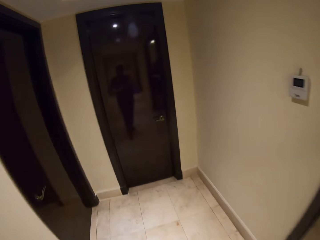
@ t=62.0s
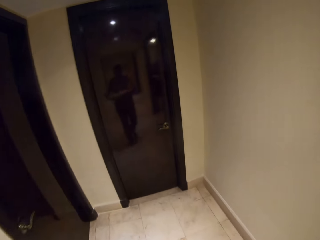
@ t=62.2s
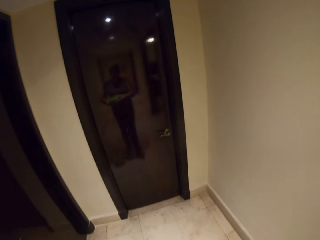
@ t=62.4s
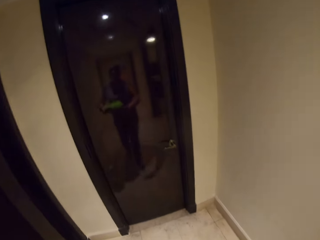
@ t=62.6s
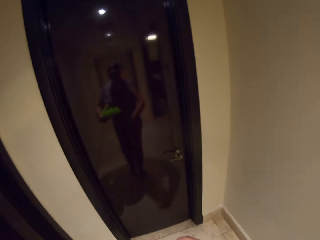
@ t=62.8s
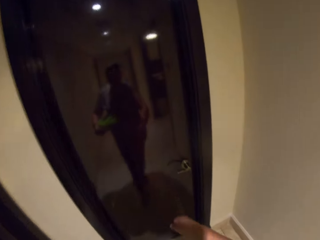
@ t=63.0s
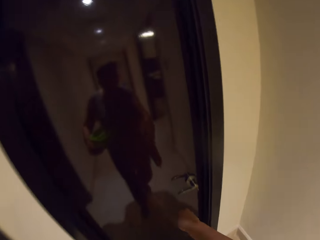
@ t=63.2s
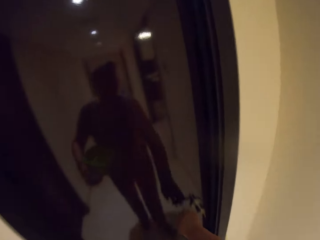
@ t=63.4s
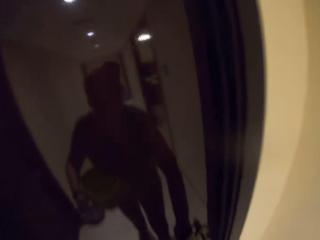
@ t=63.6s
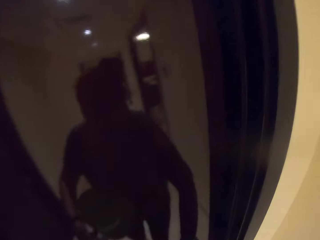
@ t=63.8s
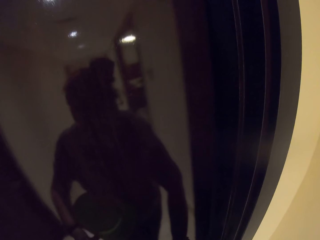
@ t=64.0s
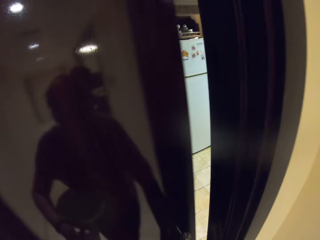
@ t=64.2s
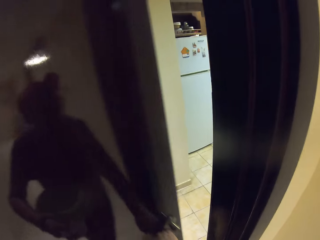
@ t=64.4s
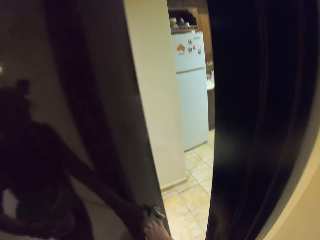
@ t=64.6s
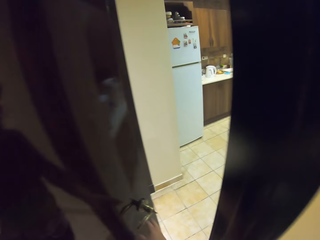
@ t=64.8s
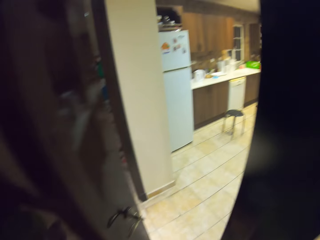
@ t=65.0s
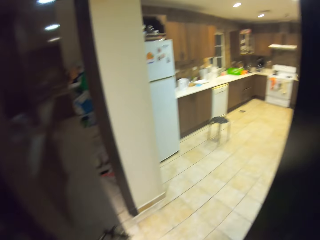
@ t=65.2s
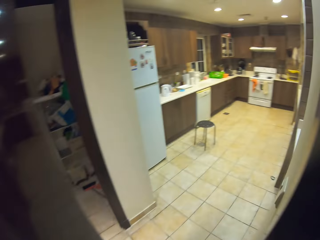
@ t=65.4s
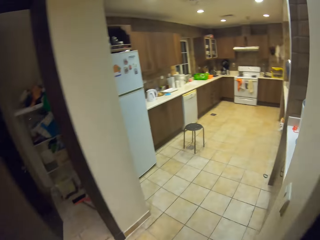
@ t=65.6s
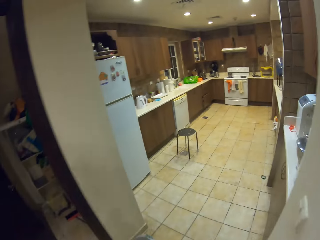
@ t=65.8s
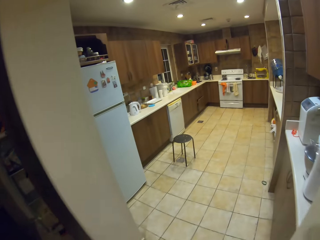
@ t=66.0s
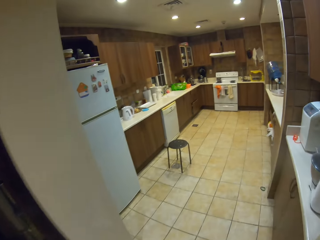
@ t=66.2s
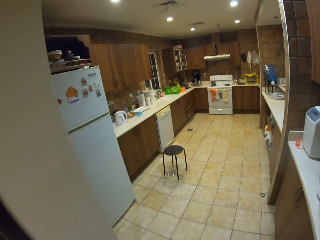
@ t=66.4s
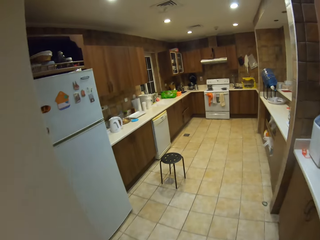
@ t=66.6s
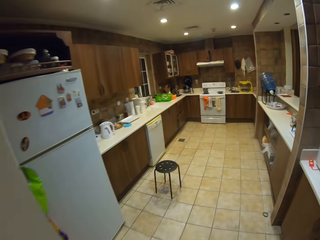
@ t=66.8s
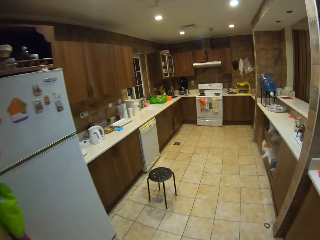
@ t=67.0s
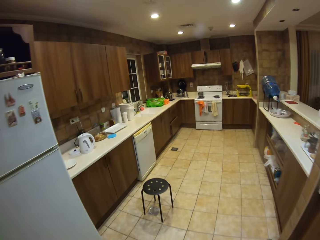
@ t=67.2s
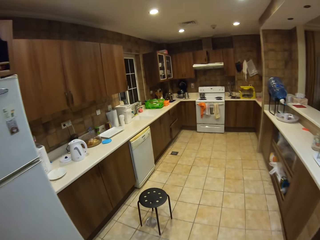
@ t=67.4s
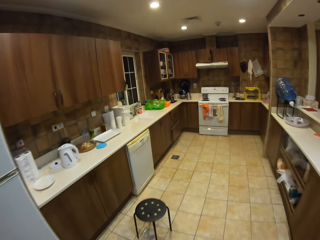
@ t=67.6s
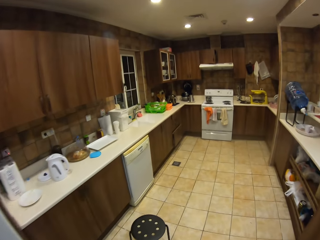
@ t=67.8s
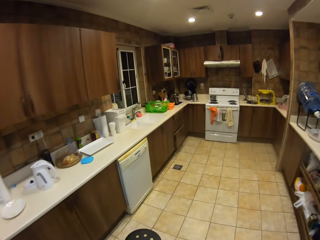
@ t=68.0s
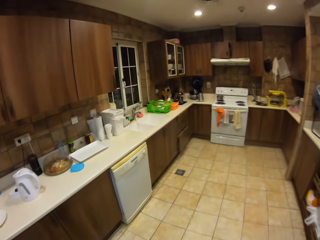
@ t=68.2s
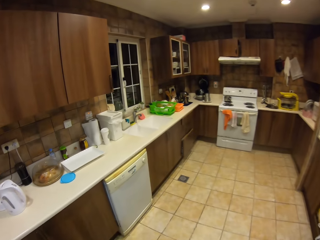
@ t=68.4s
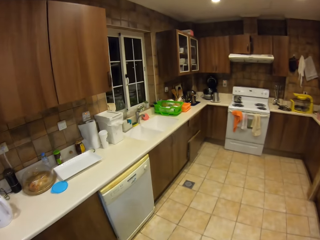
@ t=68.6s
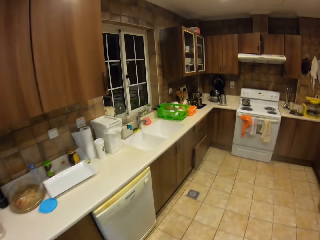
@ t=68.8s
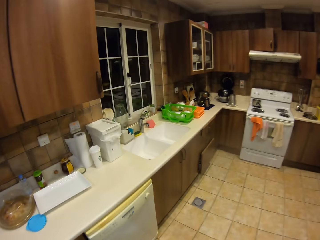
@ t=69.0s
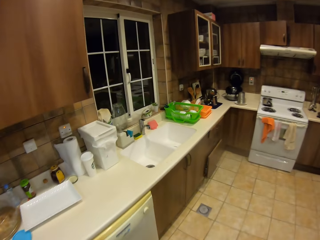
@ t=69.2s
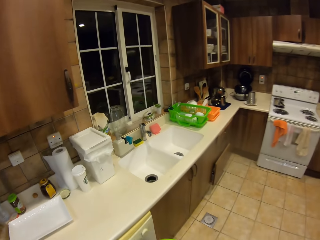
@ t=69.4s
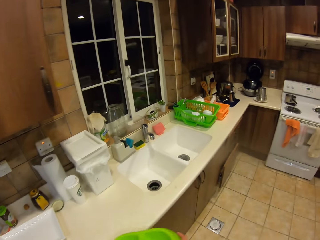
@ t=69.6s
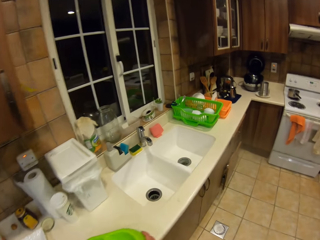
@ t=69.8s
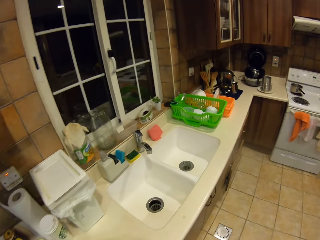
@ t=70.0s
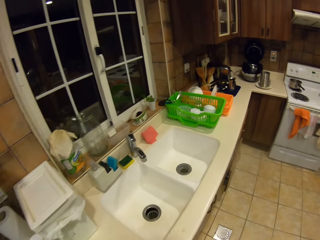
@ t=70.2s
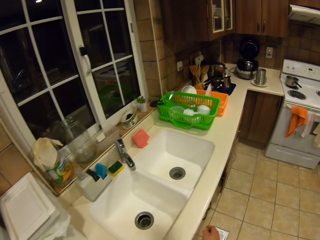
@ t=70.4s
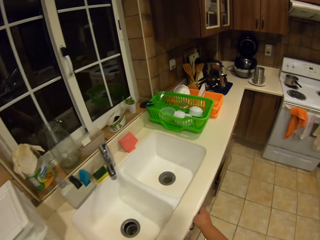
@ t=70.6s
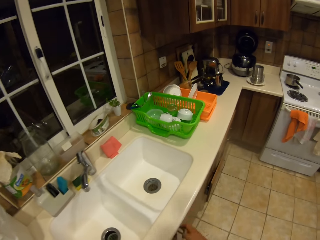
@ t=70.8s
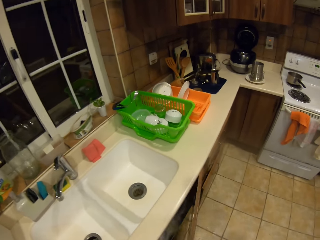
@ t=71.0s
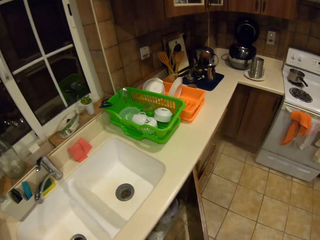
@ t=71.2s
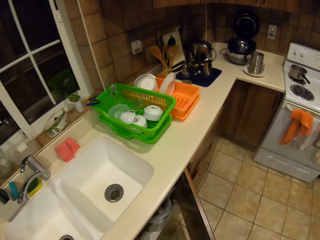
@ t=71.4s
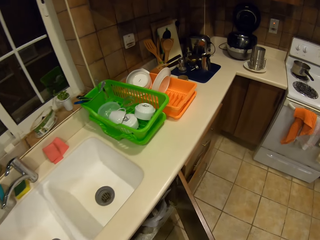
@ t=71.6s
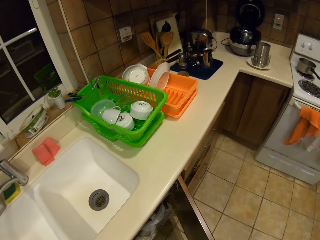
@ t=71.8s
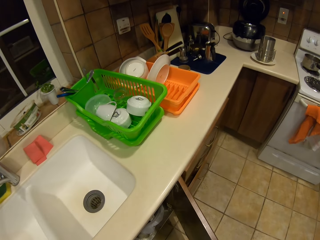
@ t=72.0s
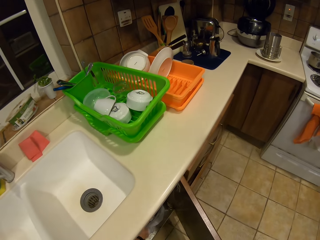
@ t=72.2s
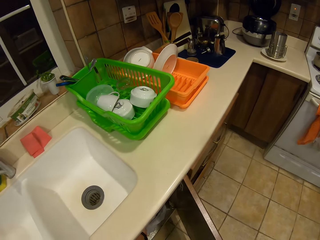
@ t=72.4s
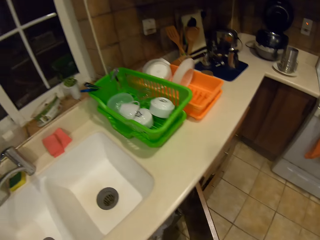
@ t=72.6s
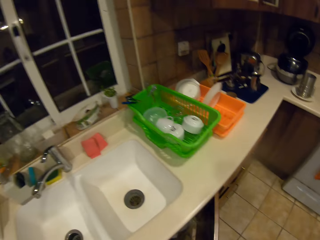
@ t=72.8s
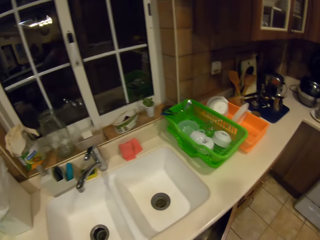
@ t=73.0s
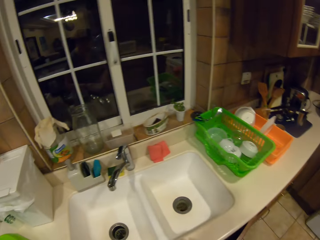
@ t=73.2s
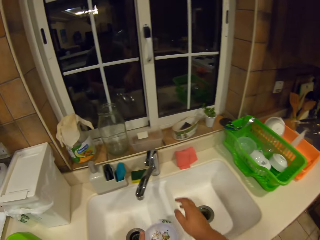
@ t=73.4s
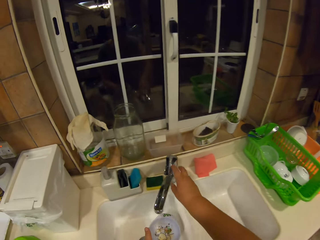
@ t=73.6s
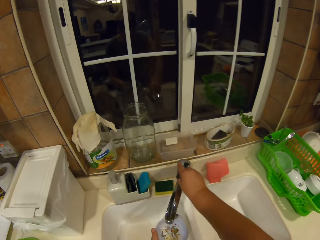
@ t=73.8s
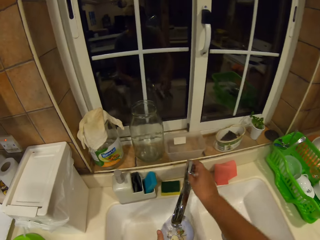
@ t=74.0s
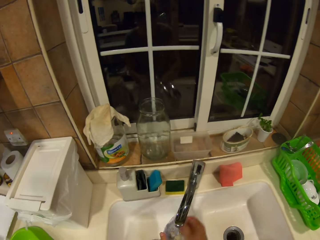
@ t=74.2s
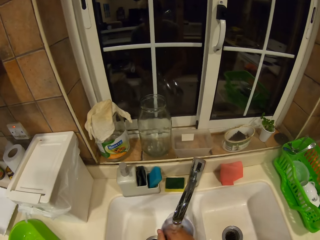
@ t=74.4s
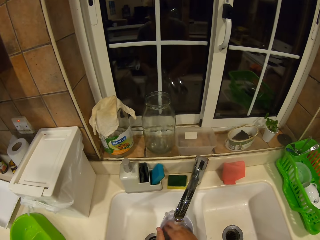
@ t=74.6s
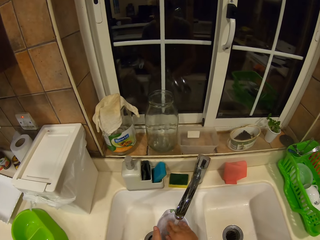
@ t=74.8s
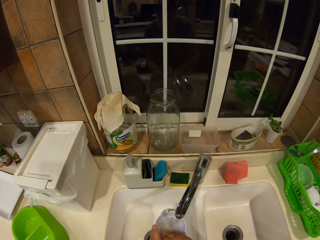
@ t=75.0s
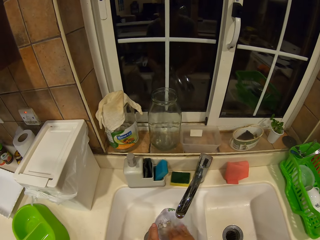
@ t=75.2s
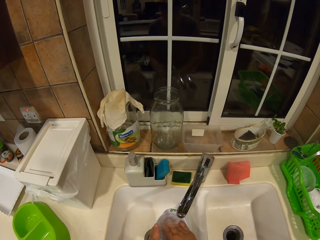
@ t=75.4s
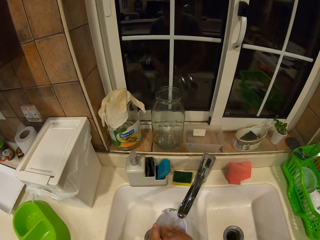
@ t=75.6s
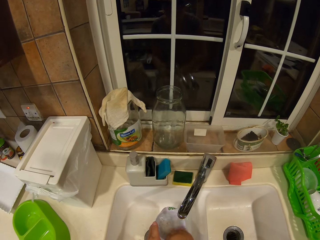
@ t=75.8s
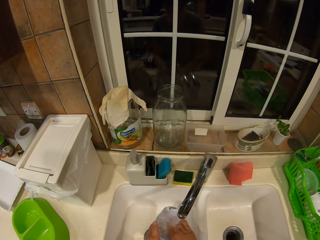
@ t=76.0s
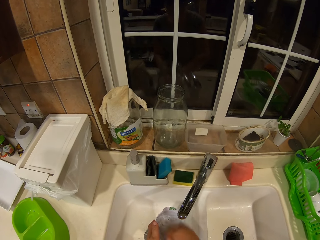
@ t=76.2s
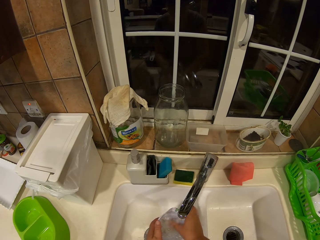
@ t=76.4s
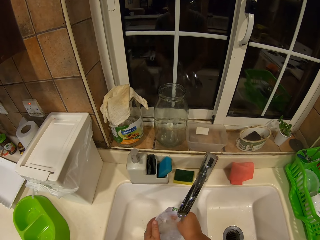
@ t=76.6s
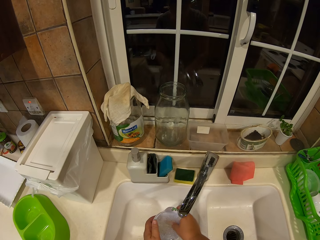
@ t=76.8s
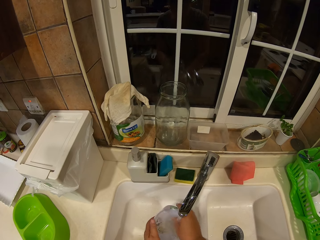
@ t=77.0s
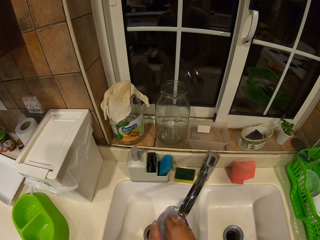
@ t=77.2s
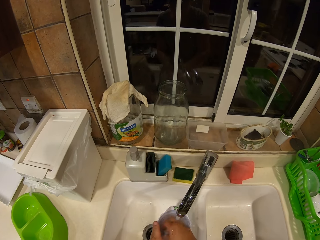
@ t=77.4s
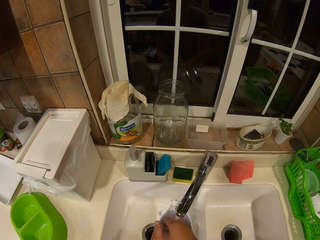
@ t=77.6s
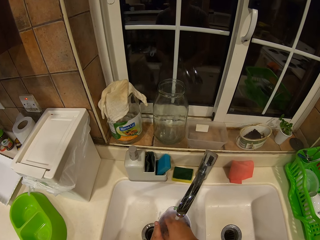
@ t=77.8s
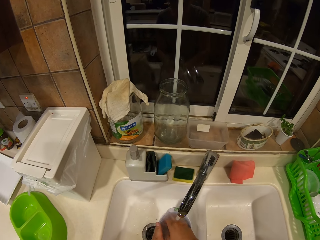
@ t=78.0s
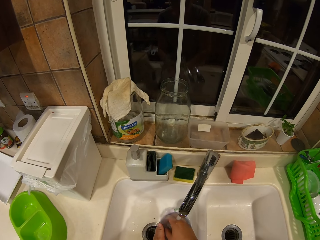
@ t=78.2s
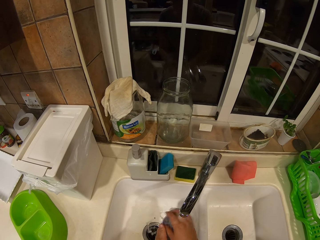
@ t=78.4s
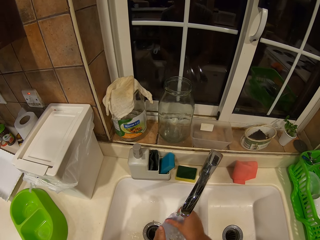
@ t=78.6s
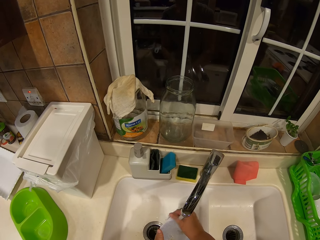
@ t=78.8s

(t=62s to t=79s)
The camera wearer opens the door. They enter the kitchen. They drop the plastics. They walk in the kitchen. They open the cupboard or drawer. They close the drawer. They move their hands. They open the tap. They wash a bowl.

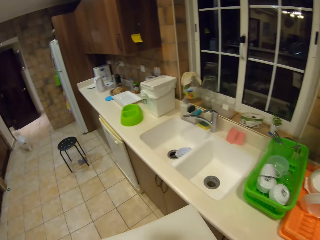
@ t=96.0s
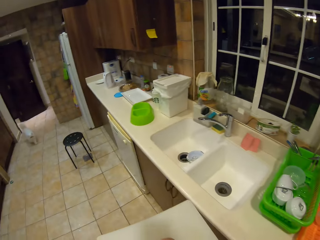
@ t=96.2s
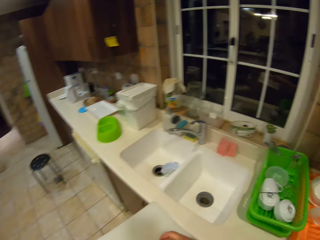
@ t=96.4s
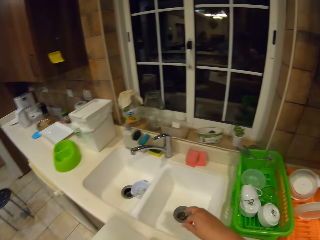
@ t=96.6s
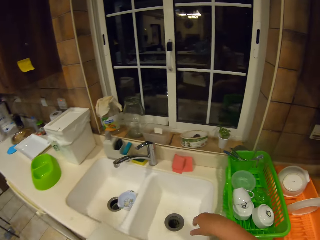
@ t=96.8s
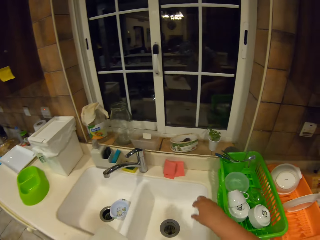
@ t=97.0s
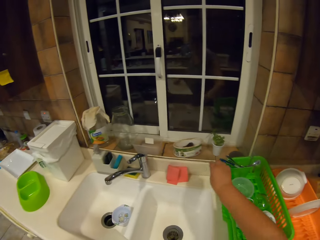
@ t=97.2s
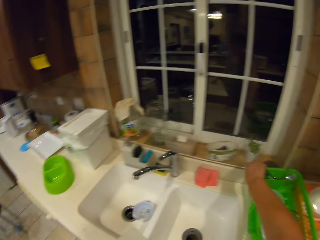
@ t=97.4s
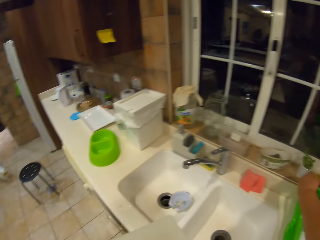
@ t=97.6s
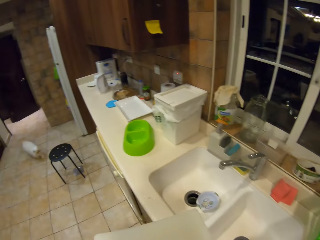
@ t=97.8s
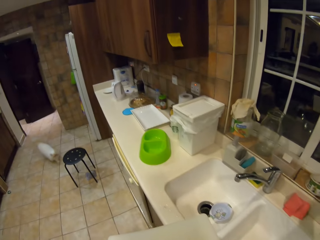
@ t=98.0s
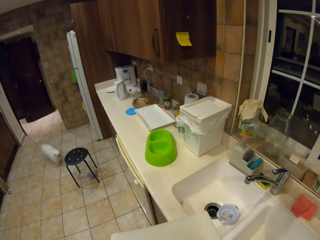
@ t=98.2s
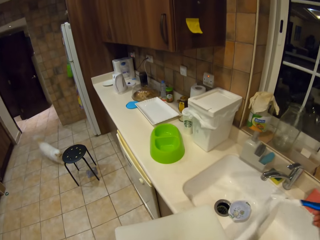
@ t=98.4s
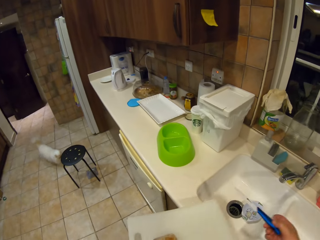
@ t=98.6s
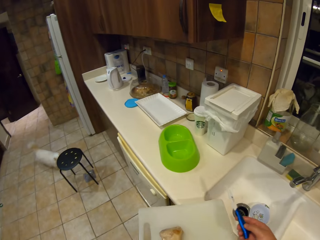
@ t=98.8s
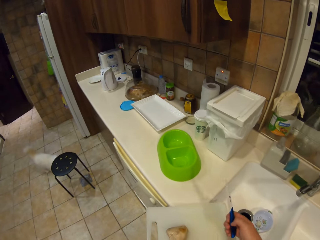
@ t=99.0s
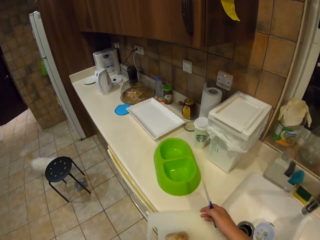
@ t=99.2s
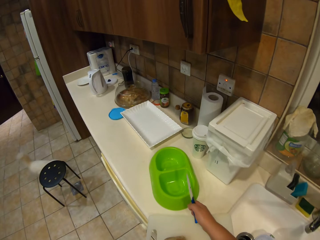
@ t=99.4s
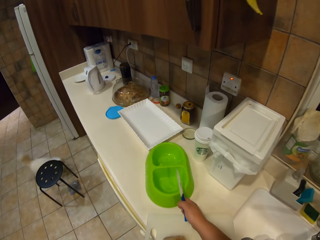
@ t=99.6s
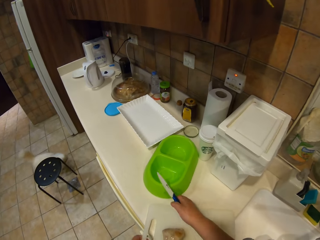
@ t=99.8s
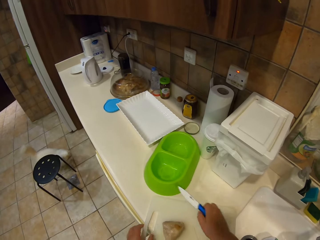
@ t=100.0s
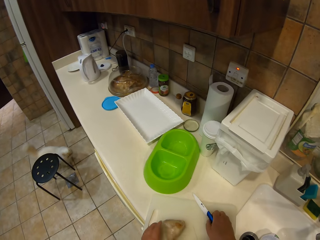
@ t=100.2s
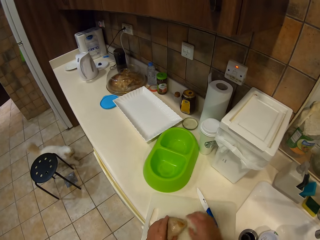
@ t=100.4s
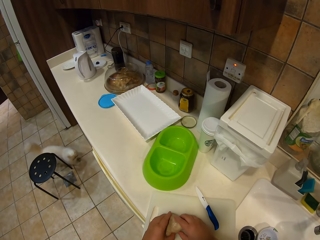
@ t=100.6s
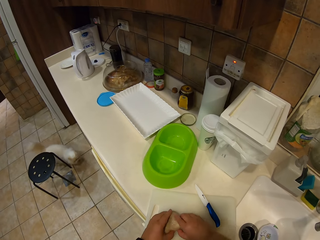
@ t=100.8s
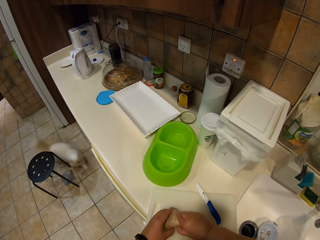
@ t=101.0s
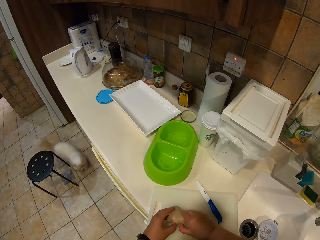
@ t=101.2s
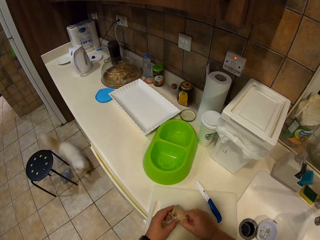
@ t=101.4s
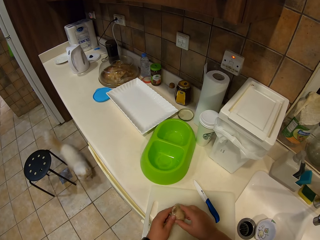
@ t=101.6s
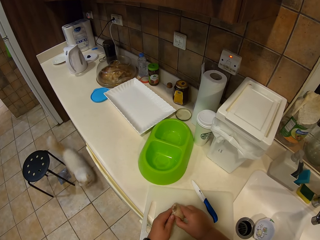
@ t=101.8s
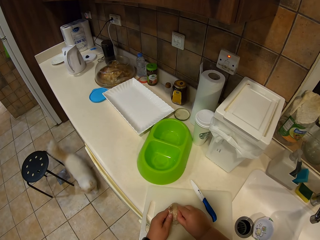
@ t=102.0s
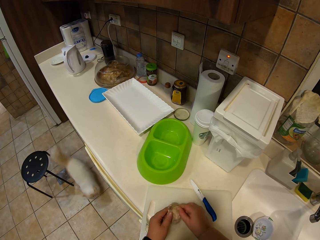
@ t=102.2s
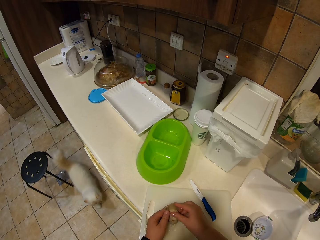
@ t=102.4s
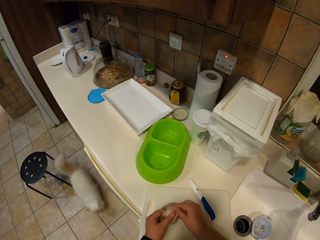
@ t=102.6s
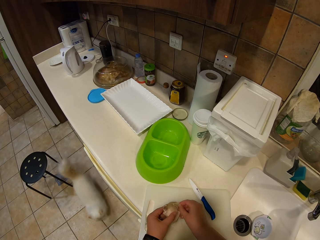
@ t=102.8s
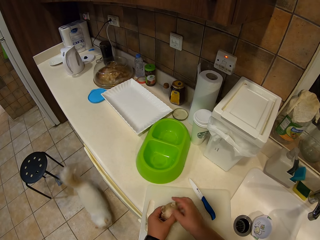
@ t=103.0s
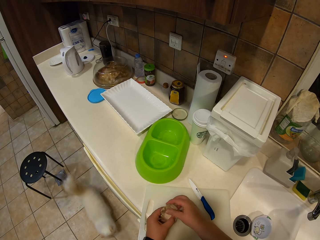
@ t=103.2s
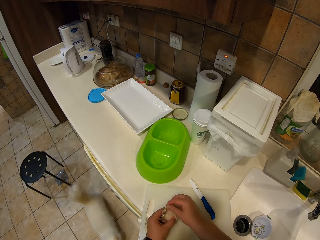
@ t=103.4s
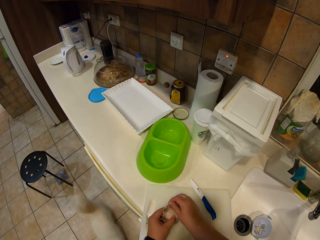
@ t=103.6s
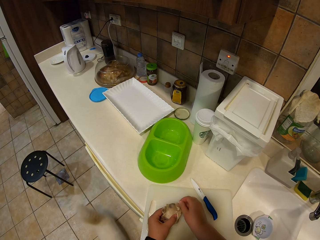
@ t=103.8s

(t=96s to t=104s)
The camera wearer picks up a knife. They push the plastic. They put the knife down. They unfold cling film from the white meat.
